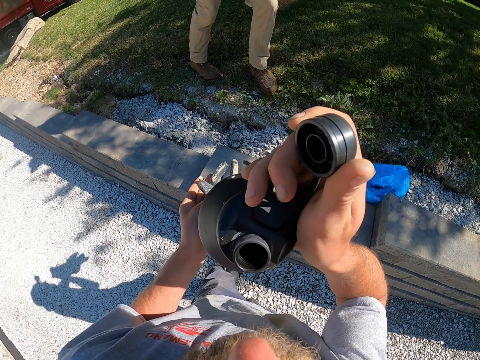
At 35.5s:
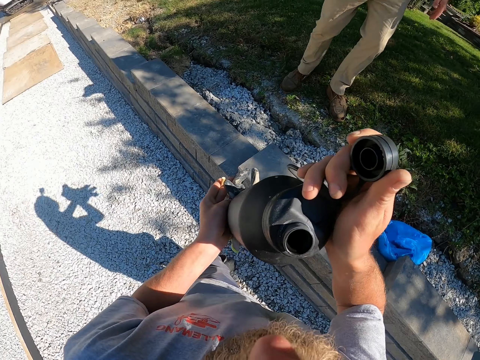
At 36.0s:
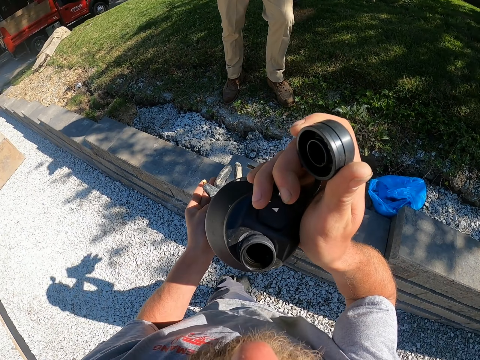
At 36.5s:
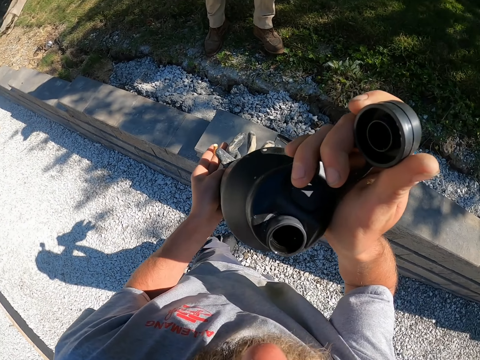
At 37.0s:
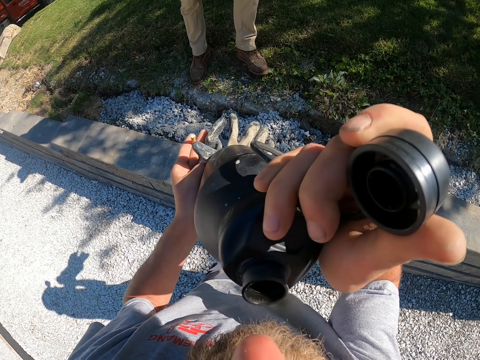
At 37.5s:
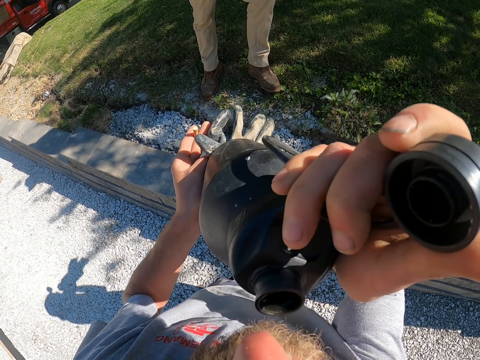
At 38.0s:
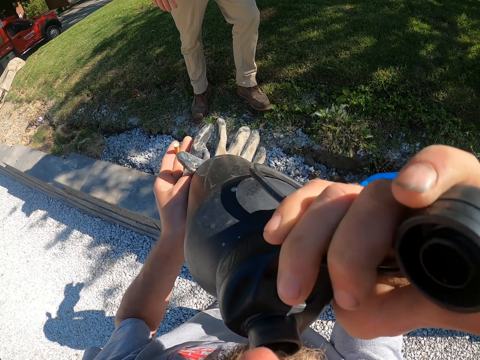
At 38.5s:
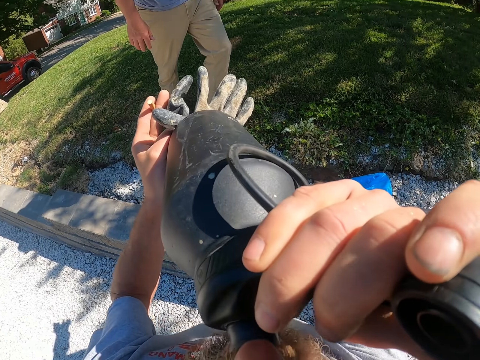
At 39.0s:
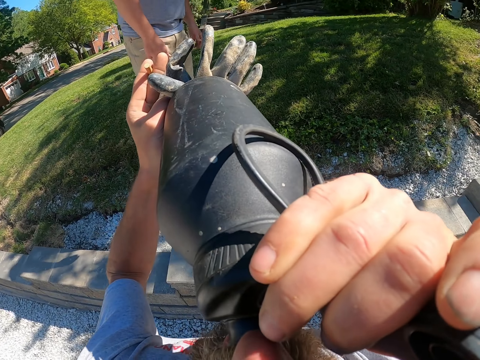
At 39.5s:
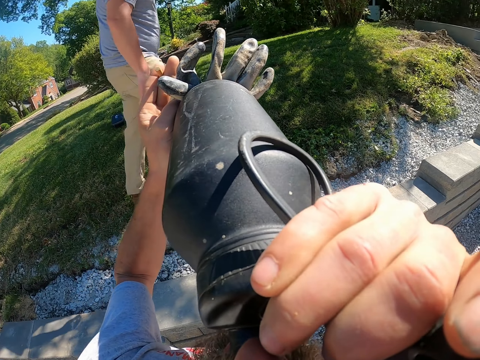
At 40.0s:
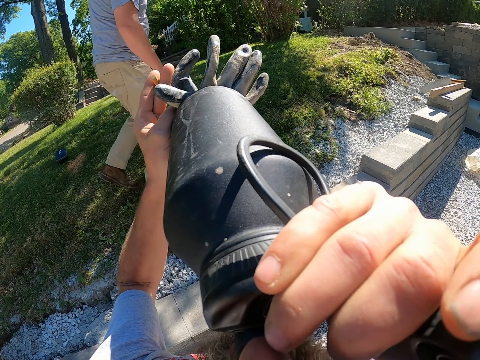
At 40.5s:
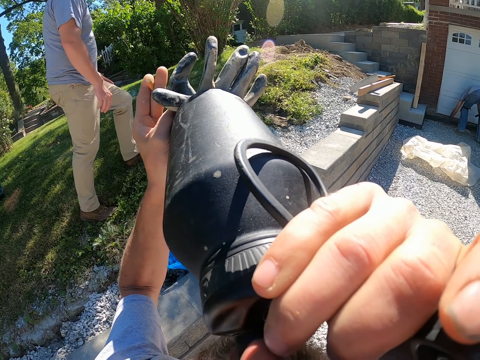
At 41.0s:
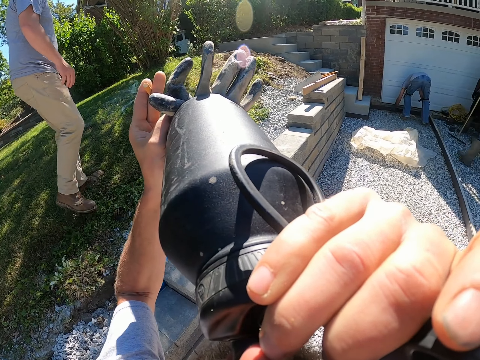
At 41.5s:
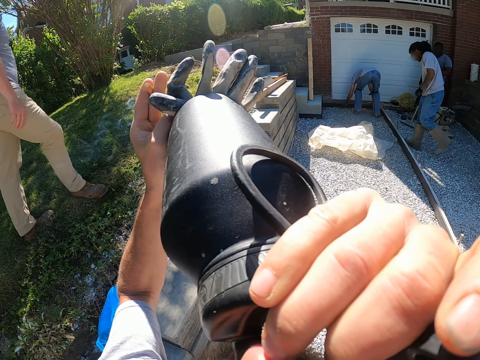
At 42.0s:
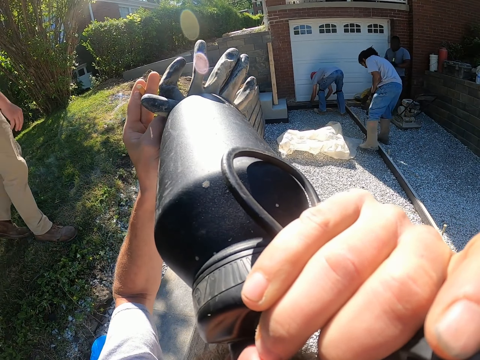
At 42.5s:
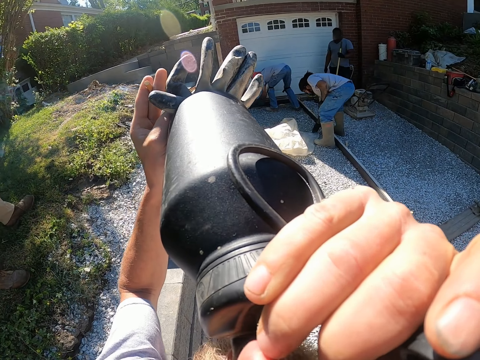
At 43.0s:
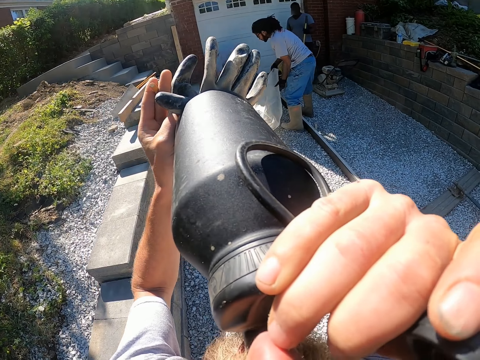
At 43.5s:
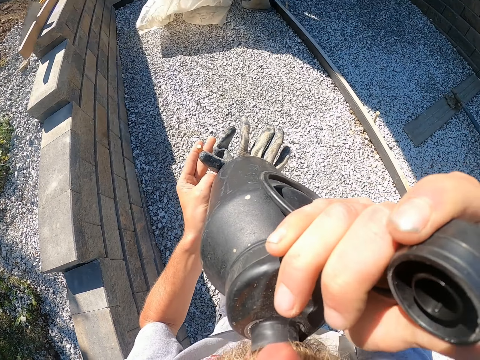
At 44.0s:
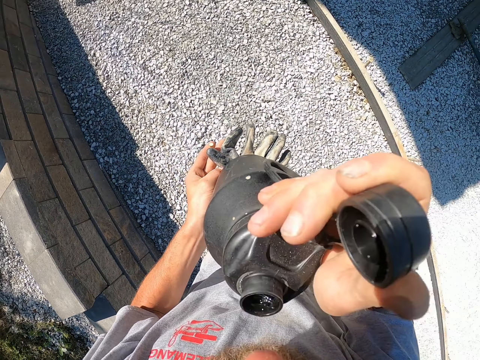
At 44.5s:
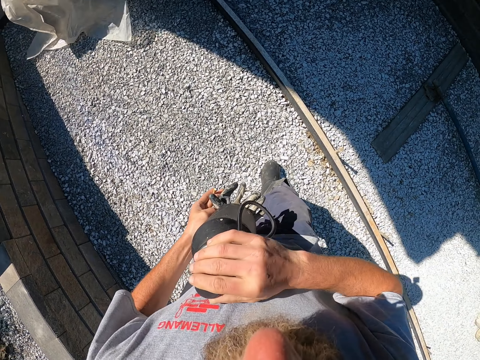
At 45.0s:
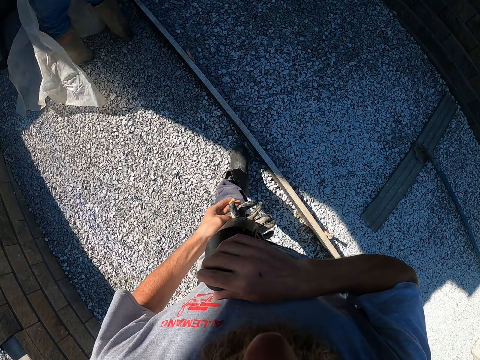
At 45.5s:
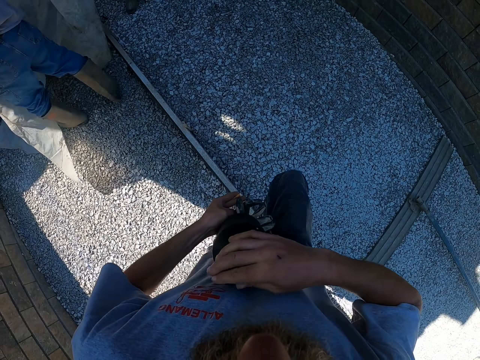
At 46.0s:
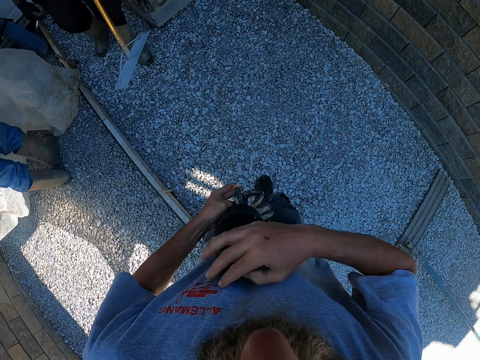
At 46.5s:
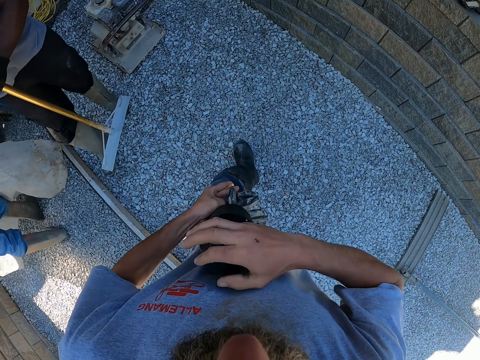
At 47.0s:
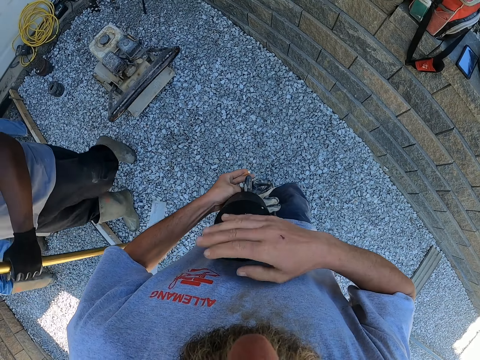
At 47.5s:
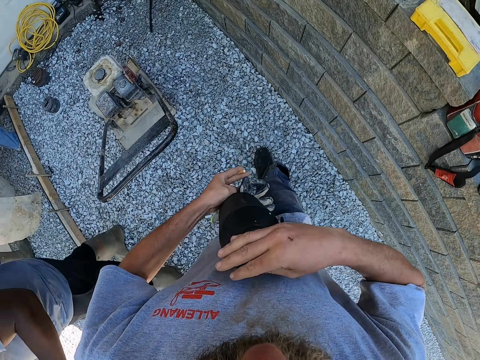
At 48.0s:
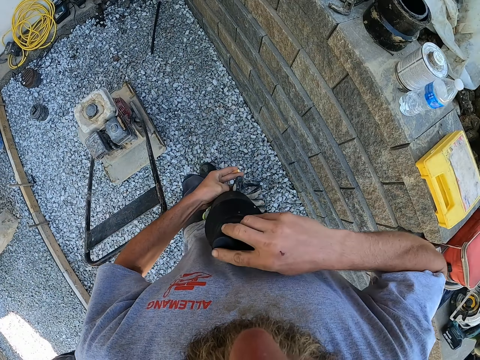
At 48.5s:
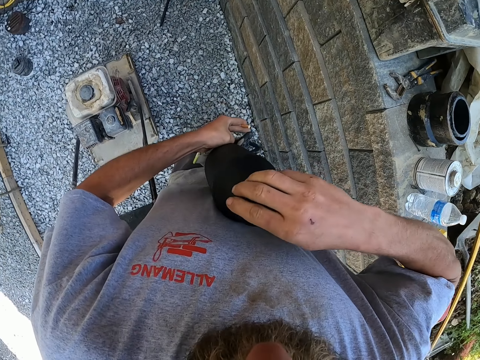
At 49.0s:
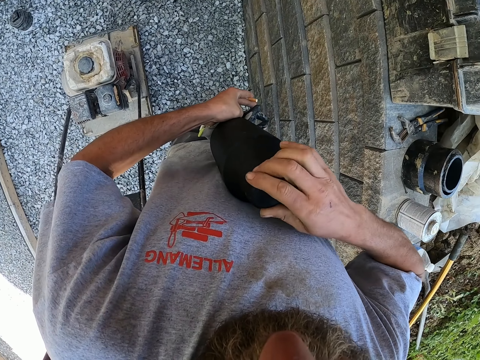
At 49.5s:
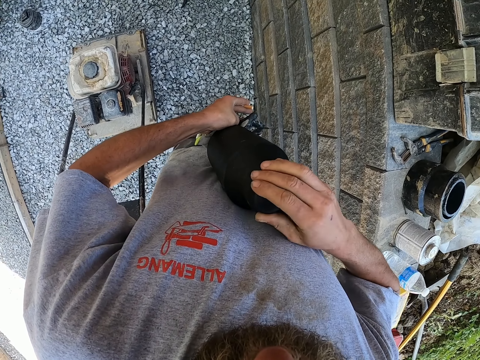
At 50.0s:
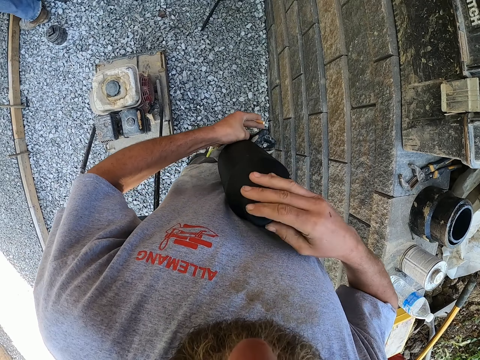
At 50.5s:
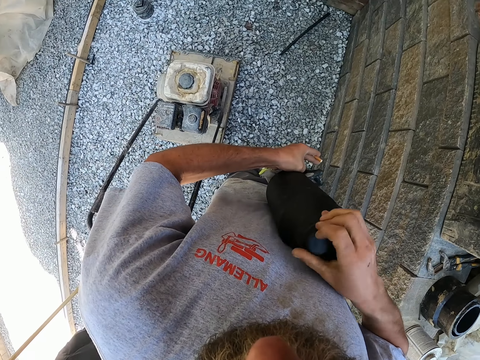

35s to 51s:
The camera wearer drinks water from the bottle. They close the cap of the bottle.

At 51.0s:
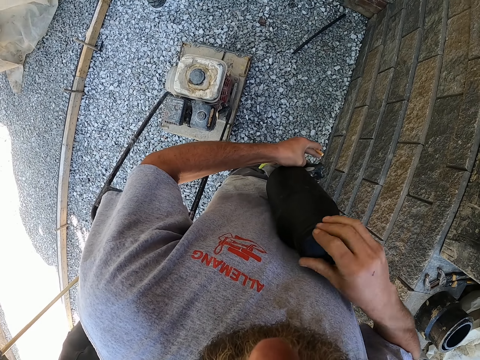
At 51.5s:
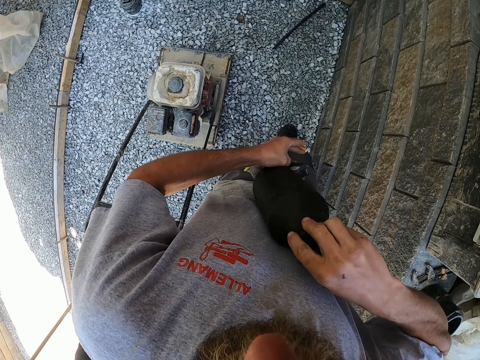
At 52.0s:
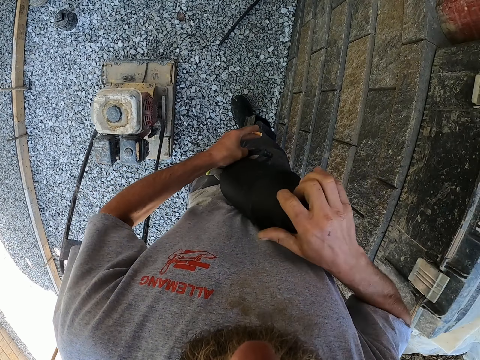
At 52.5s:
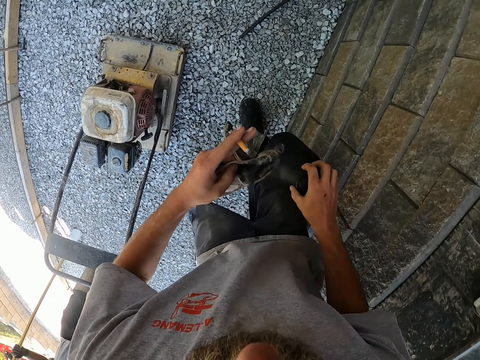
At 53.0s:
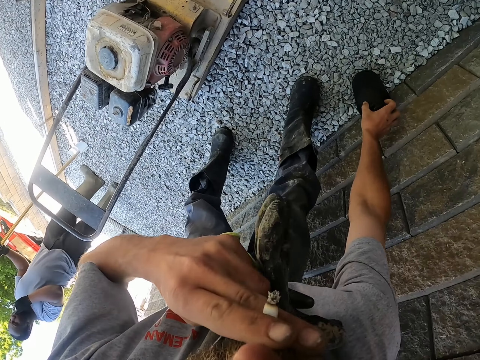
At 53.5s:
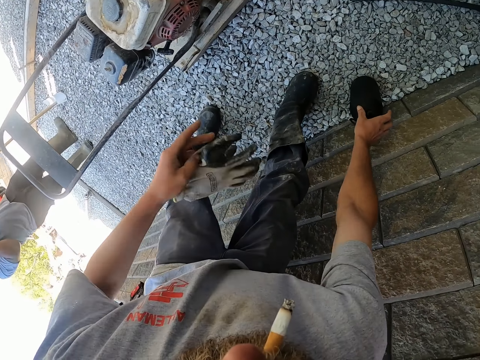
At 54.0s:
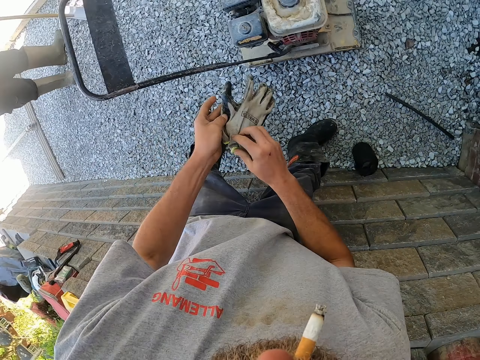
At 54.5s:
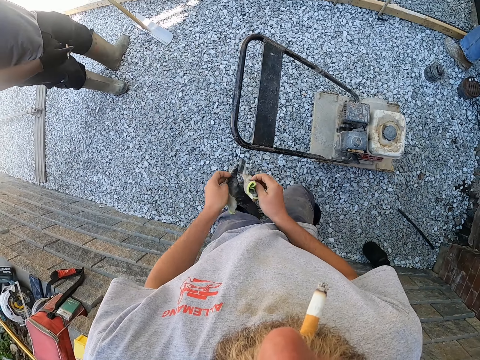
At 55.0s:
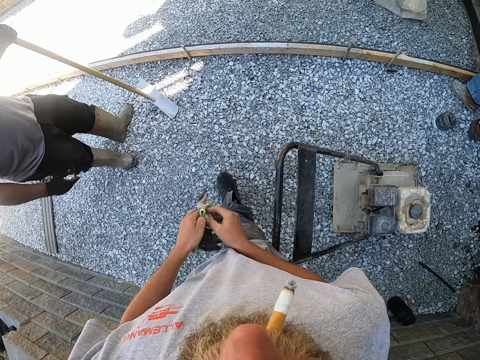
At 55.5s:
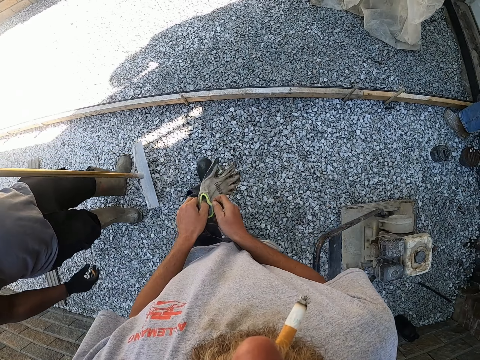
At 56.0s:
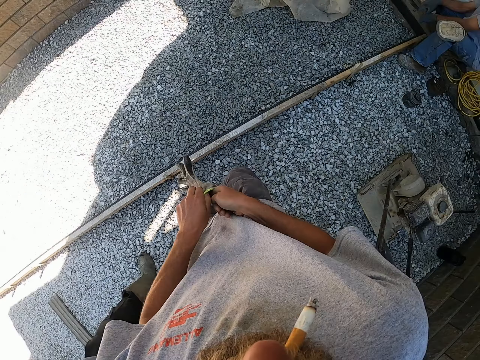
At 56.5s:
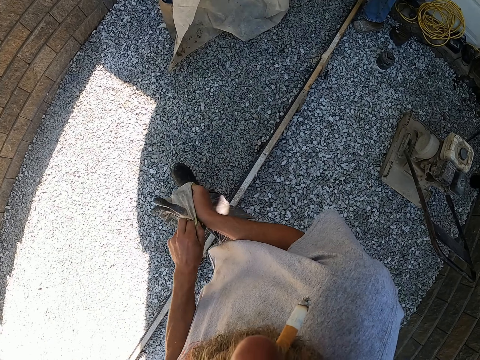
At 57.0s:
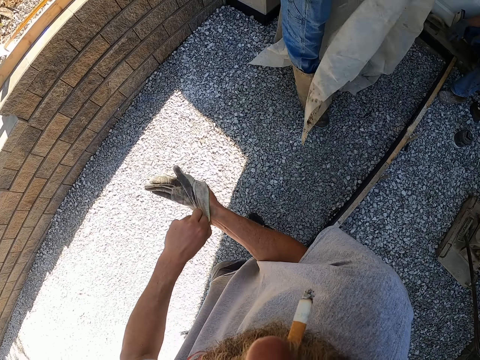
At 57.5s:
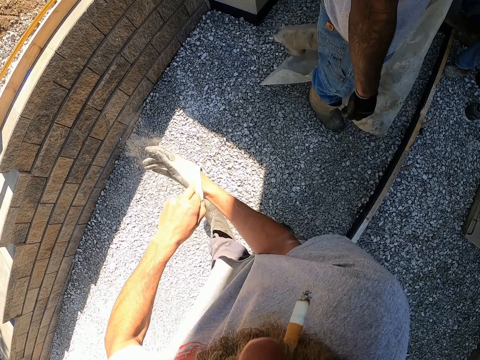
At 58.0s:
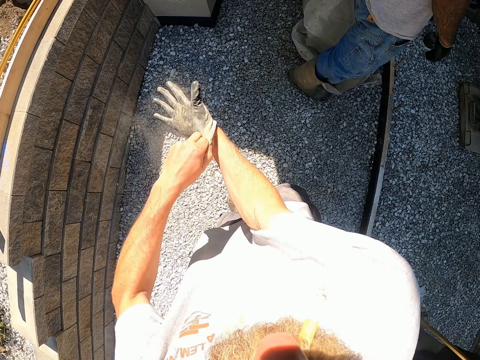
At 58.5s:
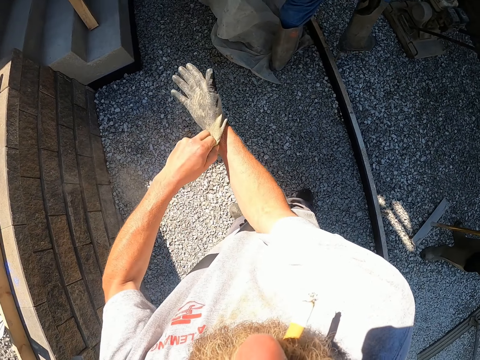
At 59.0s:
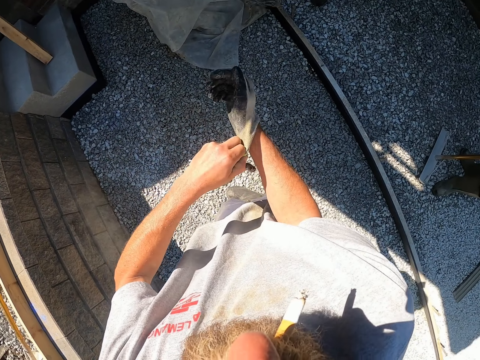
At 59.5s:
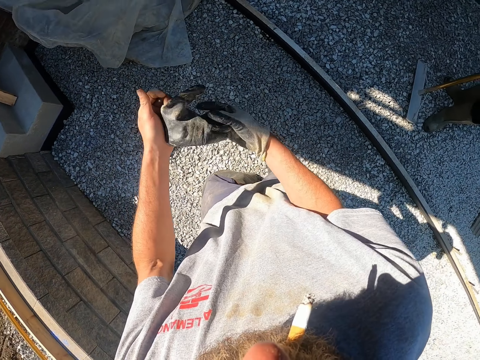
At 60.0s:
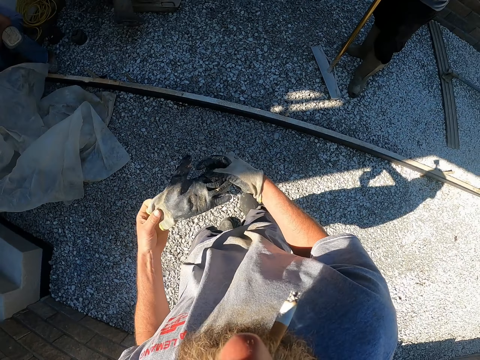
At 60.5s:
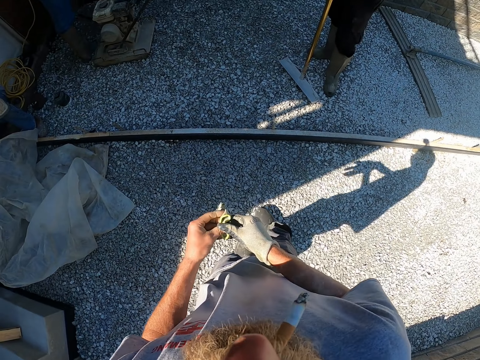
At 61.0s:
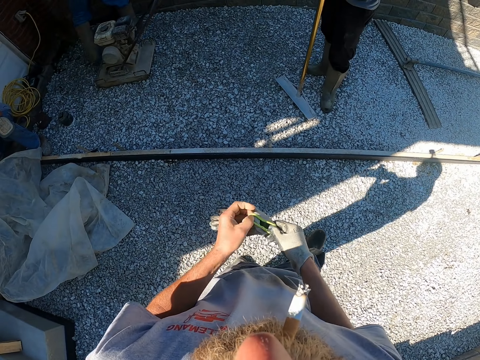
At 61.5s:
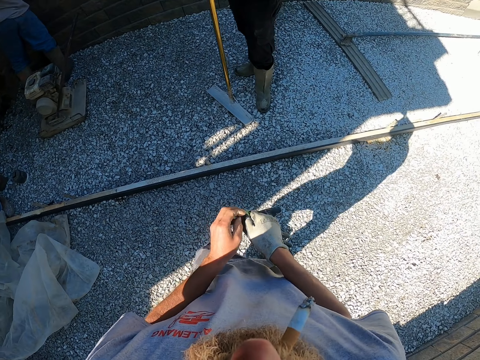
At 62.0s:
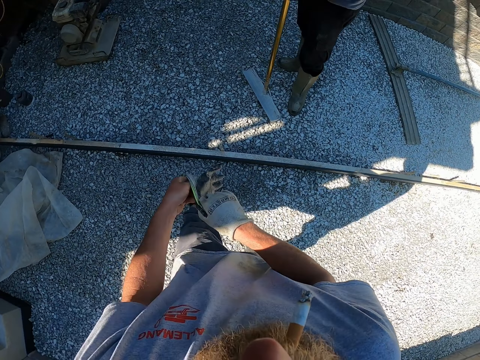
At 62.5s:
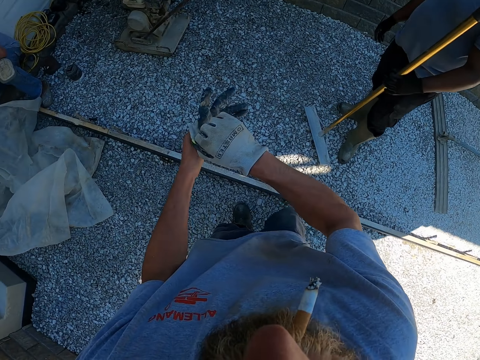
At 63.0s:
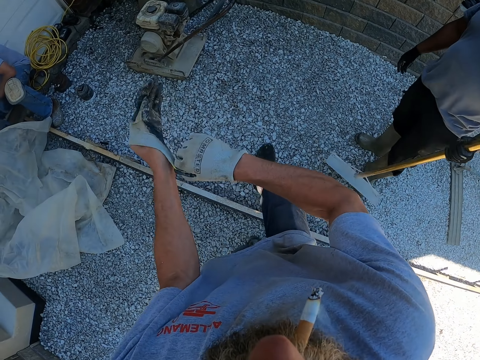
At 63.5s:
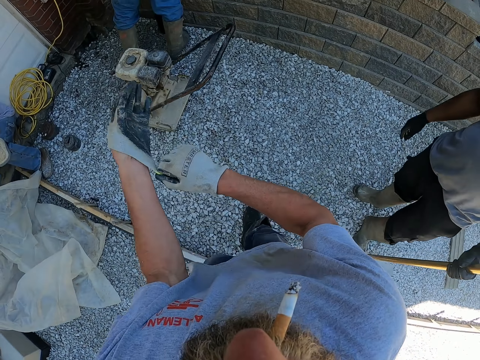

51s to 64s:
The camera wearer puts the bottle down. They wear the right hand glove and wear the left hand glove.
